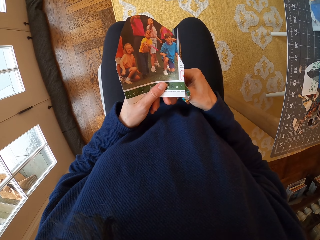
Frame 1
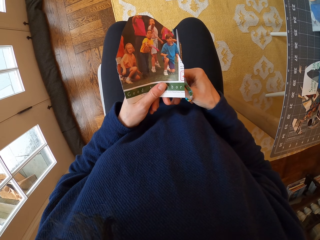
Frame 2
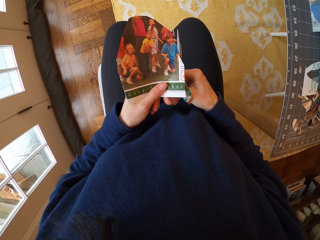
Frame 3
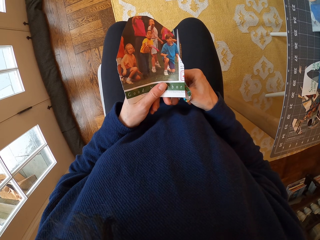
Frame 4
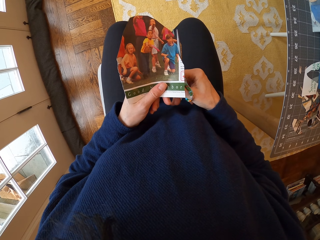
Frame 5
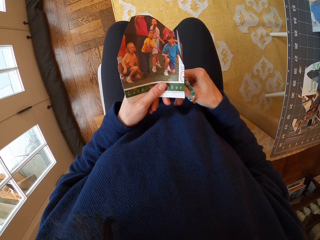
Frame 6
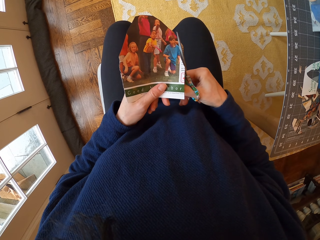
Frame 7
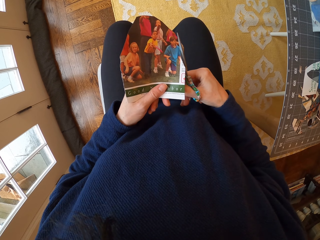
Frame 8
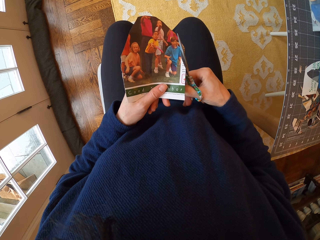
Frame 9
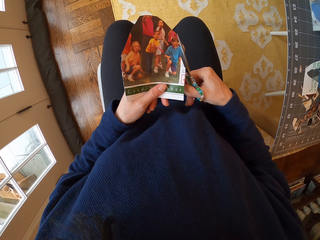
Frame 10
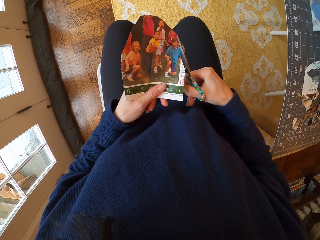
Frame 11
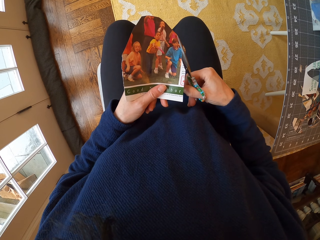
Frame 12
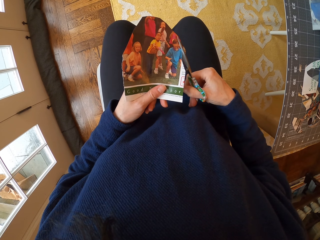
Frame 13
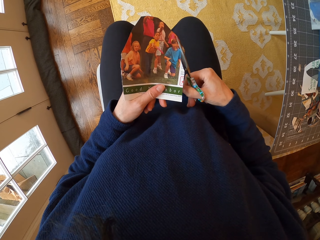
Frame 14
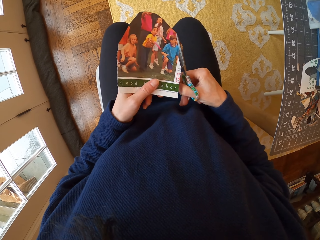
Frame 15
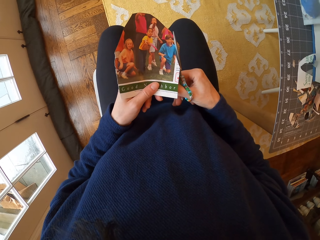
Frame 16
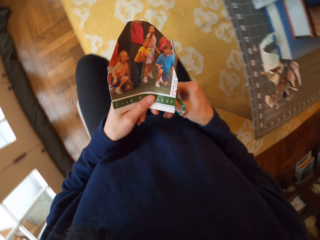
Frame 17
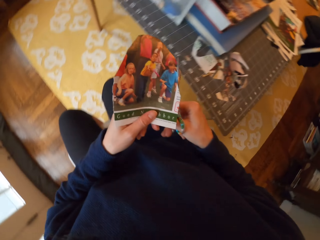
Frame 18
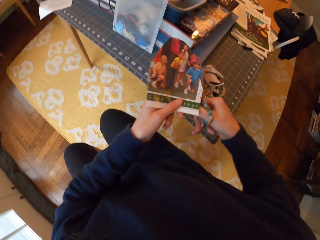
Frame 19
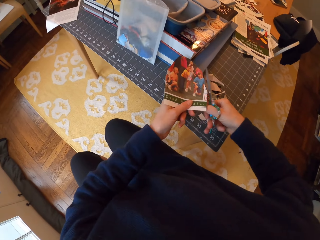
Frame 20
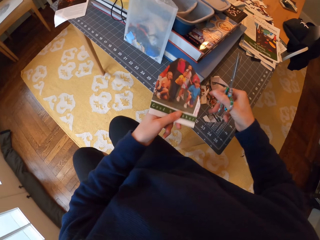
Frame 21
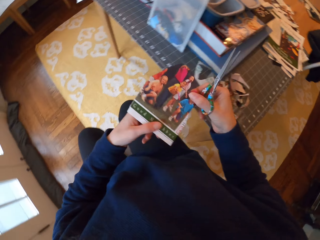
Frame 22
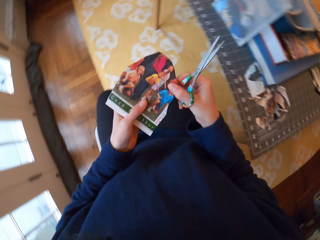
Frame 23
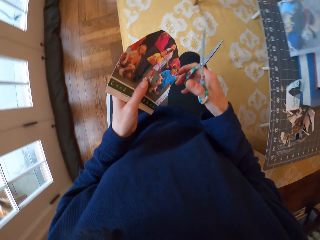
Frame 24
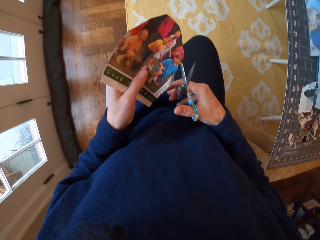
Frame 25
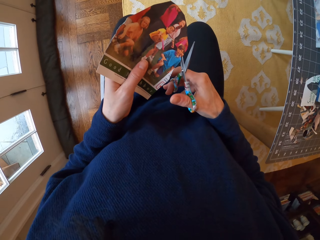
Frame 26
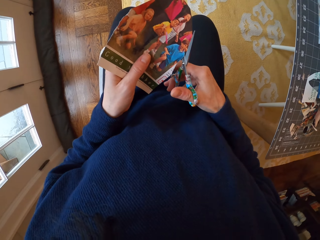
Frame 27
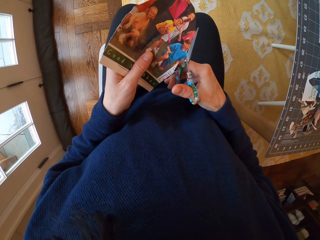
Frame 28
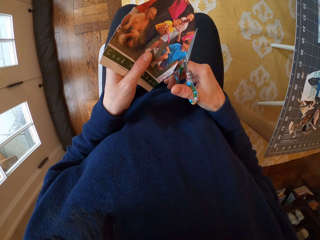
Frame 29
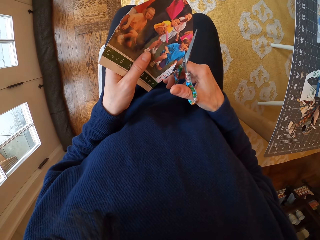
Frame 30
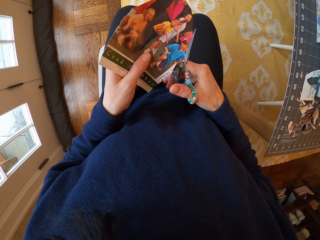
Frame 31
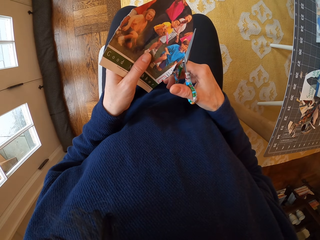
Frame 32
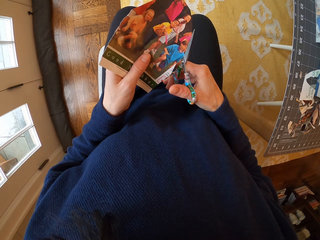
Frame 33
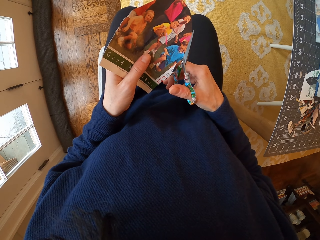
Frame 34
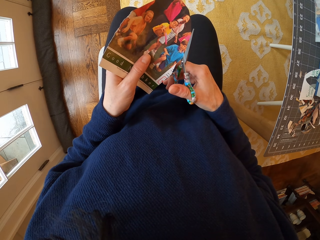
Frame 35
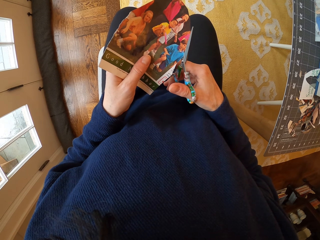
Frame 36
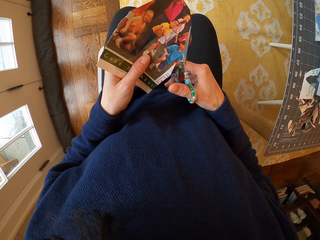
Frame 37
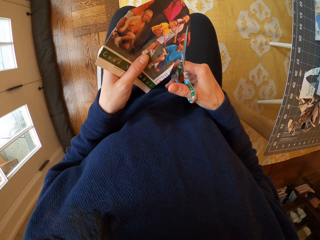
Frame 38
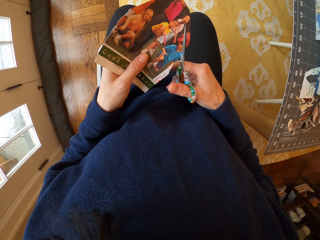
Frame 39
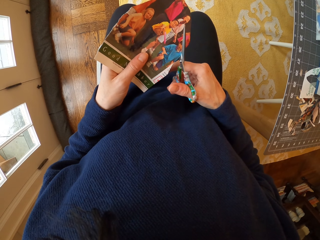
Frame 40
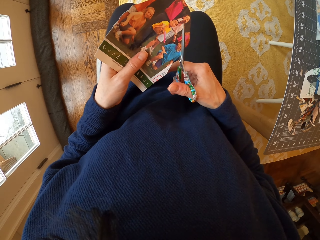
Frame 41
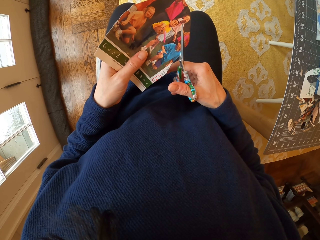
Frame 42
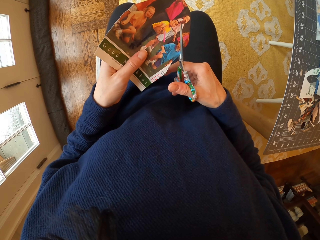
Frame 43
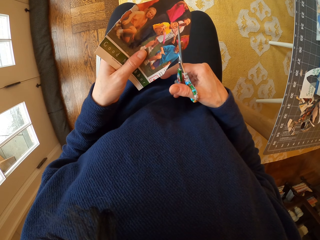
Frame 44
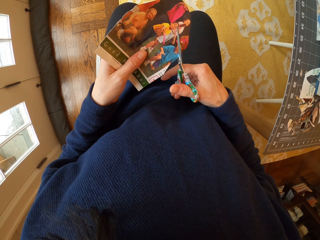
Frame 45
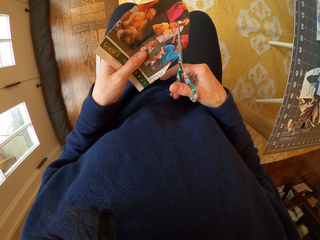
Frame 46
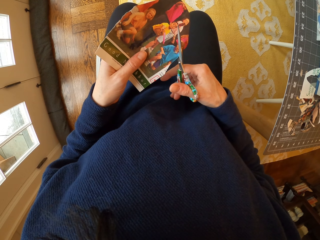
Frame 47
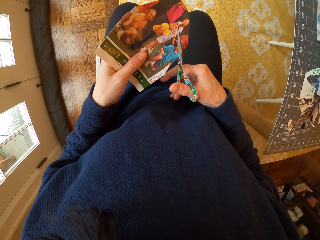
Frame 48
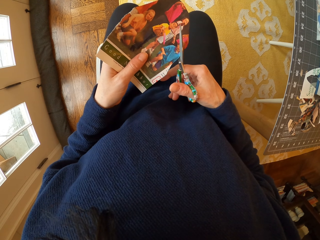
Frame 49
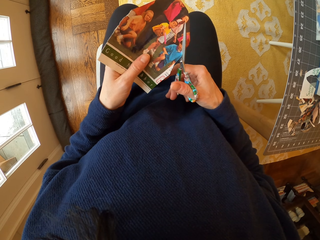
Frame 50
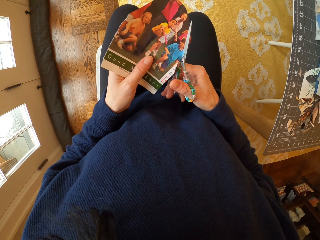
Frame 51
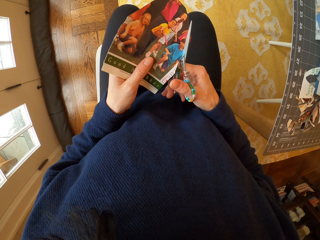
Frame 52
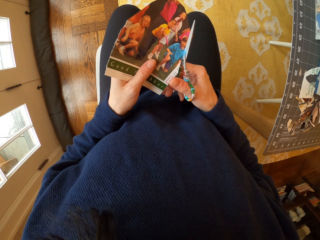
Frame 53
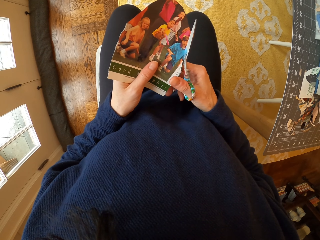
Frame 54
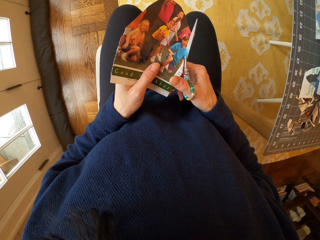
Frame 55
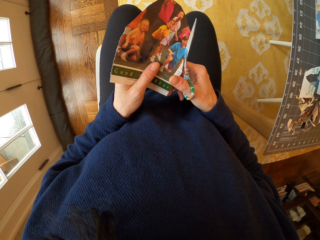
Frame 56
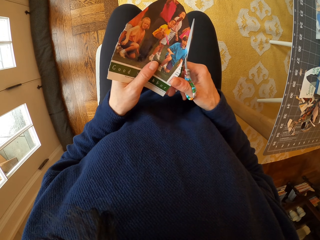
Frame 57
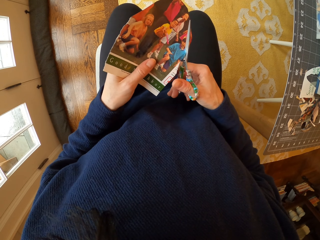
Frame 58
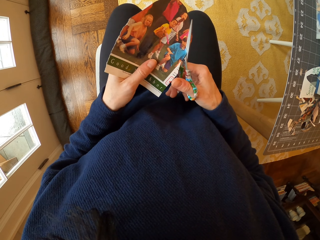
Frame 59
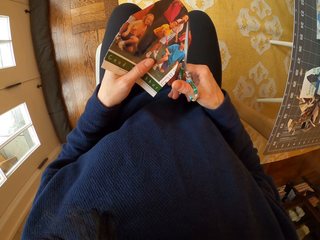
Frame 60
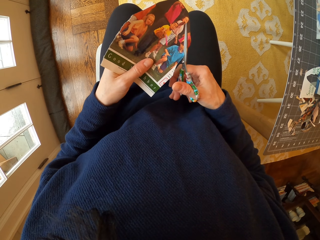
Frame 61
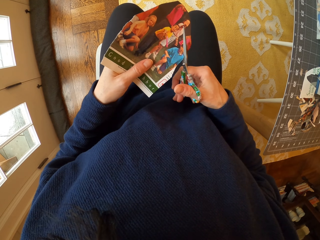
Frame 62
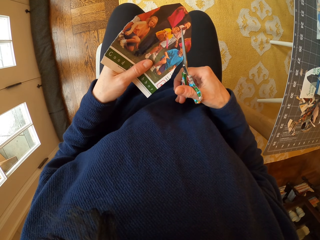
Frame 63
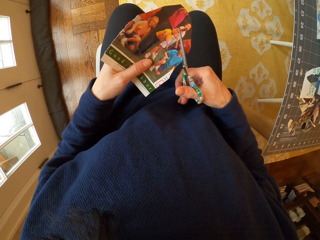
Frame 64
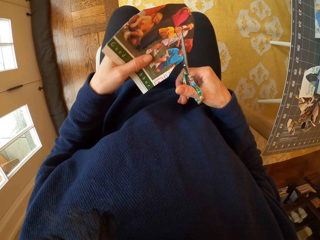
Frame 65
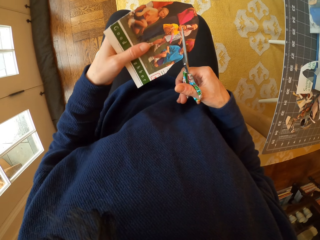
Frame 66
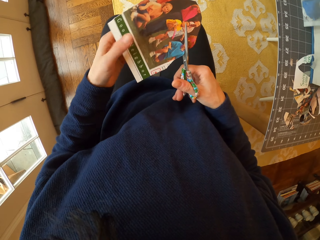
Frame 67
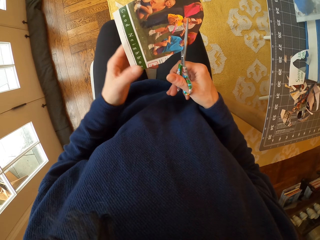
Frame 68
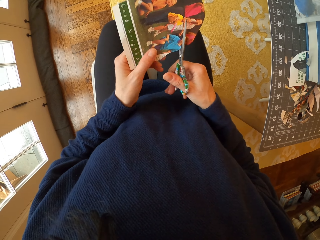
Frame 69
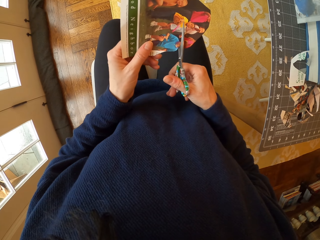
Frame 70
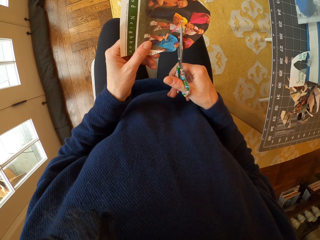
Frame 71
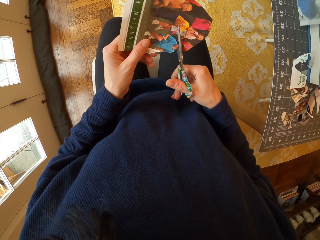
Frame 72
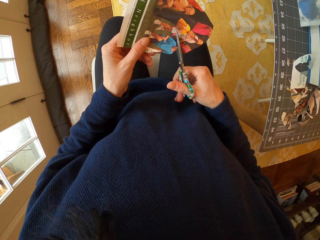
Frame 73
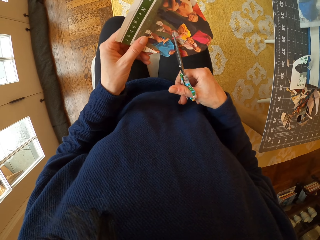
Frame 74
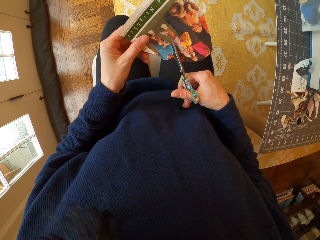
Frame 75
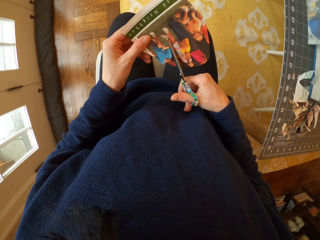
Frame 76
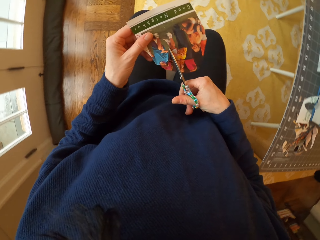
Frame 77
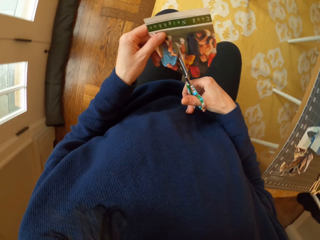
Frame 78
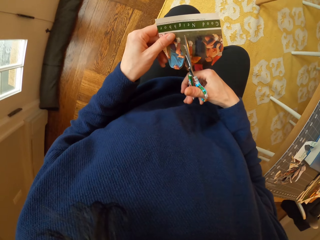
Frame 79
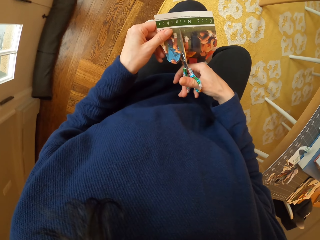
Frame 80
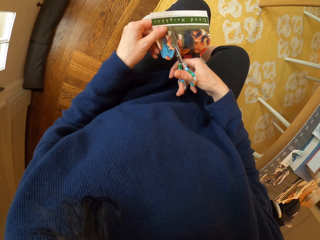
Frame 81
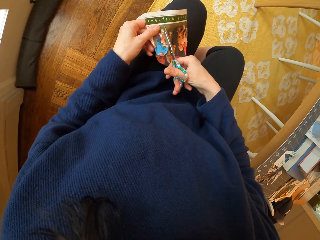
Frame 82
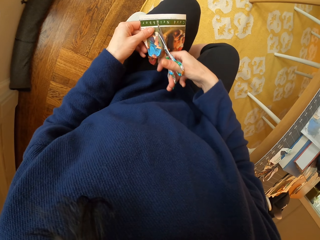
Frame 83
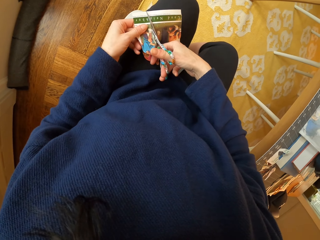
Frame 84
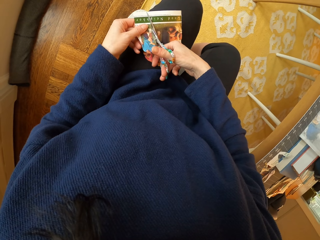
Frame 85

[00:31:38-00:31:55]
The camera wearer drops a piece of paper on the table. They adjust the paper in the hand. They cut the paper with the scissors. They cut a picture.

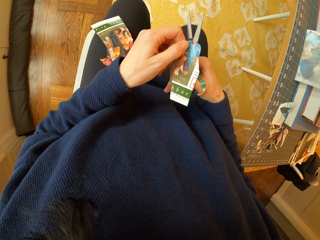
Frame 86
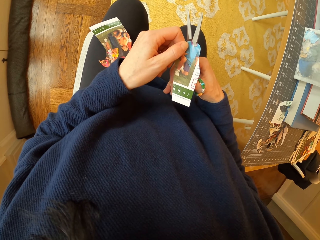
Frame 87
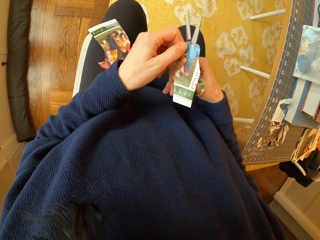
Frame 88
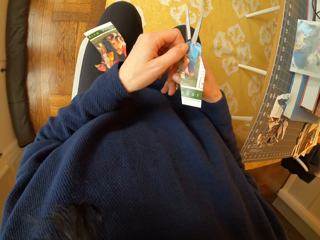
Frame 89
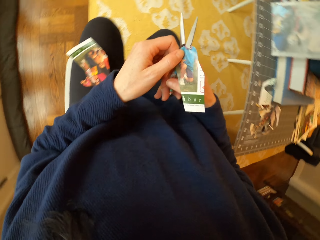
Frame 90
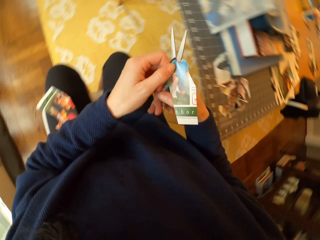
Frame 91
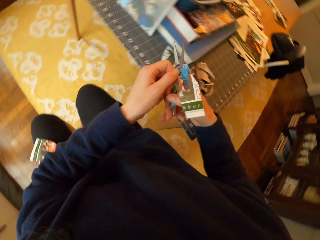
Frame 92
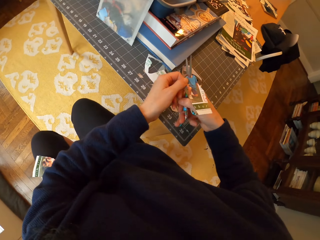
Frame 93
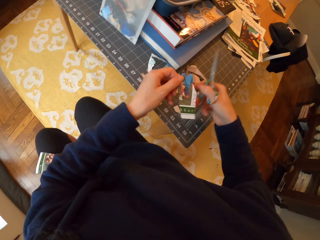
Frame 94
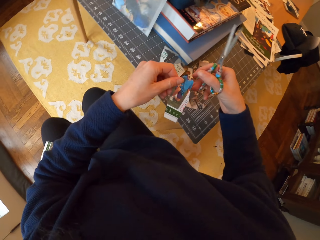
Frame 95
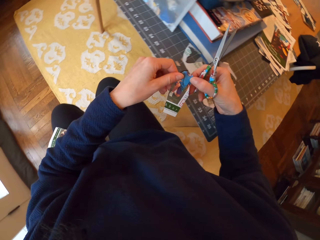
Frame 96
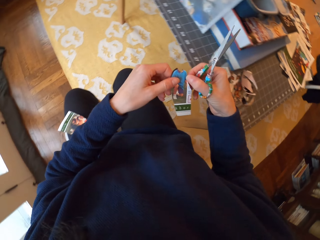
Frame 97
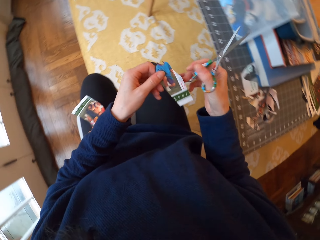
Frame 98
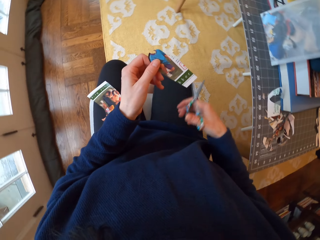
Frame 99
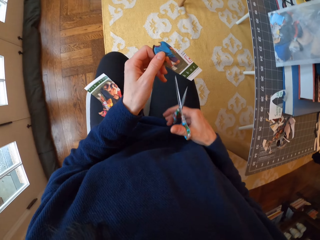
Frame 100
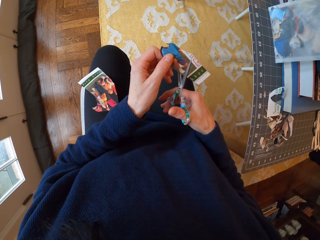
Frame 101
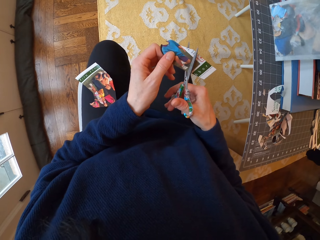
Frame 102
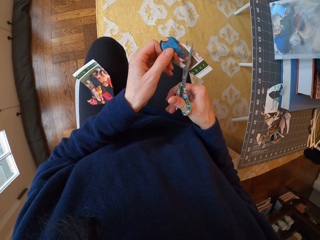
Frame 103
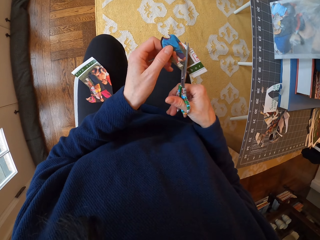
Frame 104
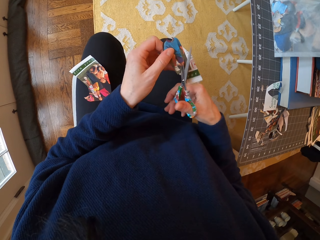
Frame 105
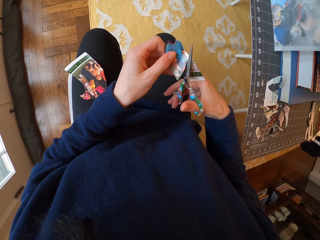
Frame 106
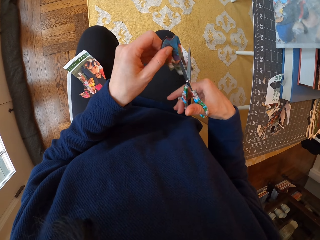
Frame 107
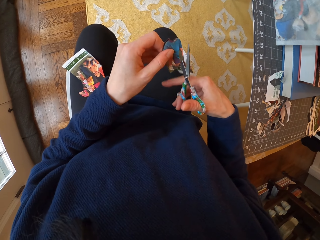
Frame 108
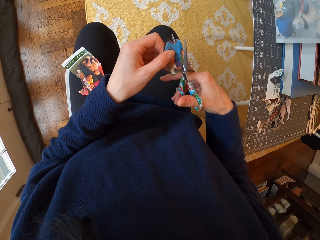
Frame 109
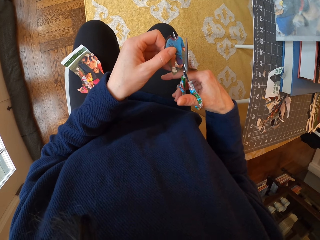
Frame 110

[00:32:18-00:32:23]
The camera wearer drops the cut piece of paper on the table. They cut the piece of paper with scissors.
